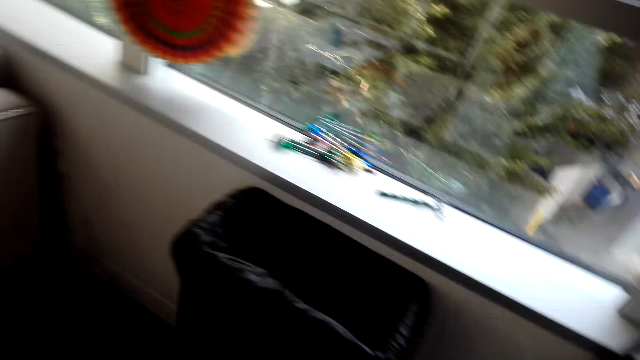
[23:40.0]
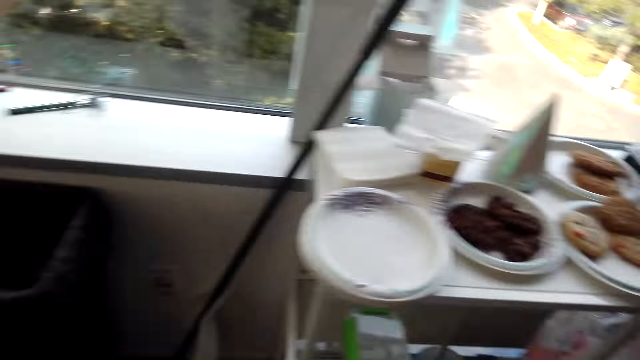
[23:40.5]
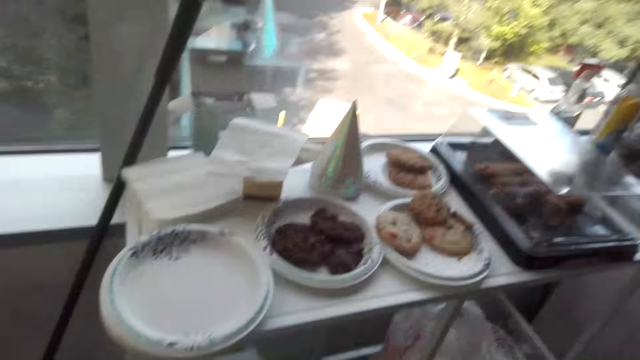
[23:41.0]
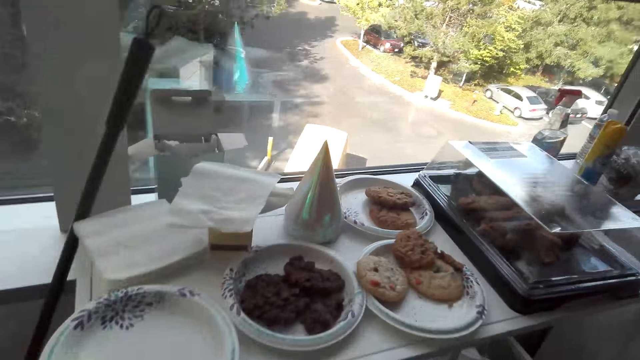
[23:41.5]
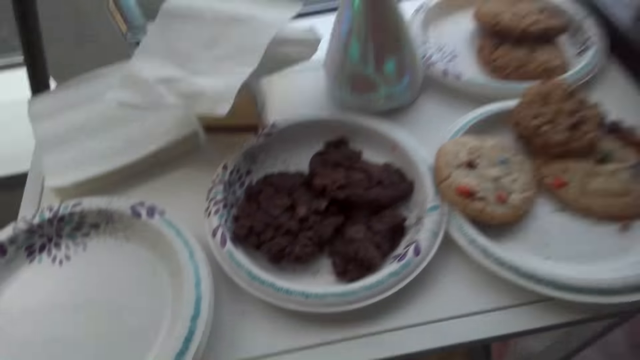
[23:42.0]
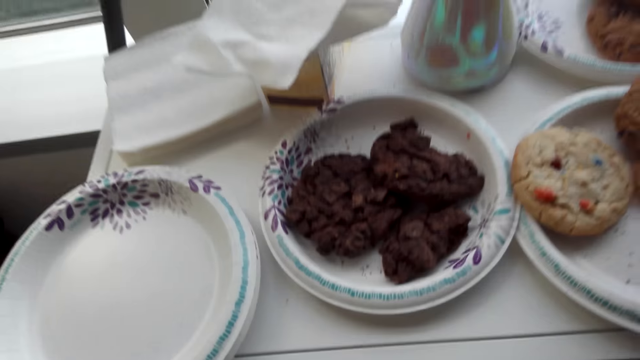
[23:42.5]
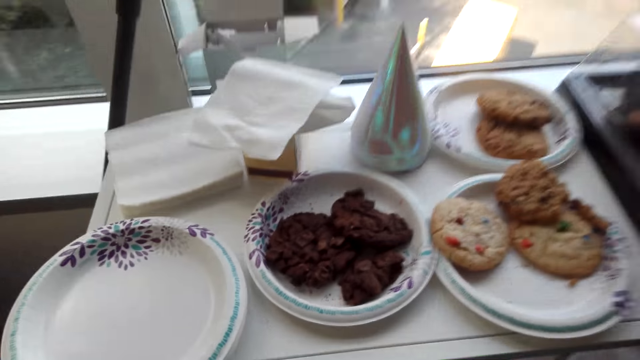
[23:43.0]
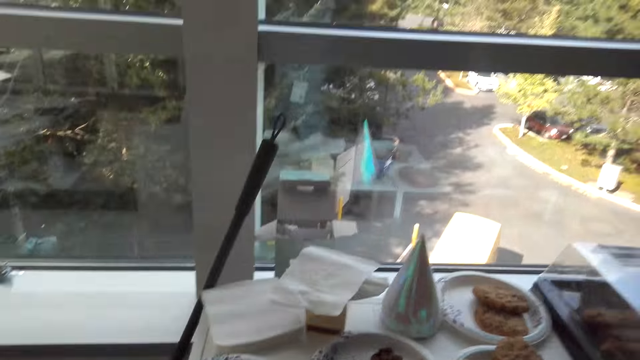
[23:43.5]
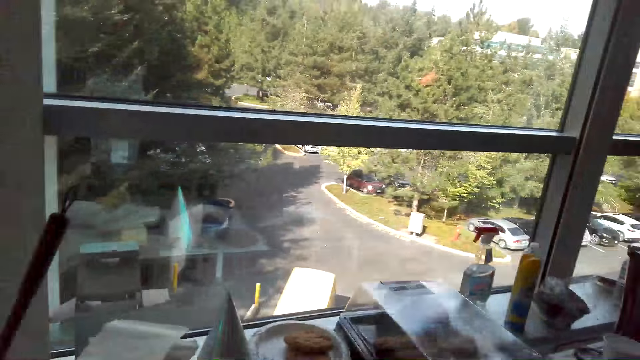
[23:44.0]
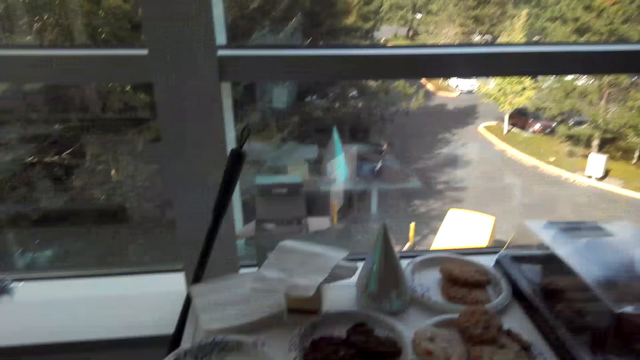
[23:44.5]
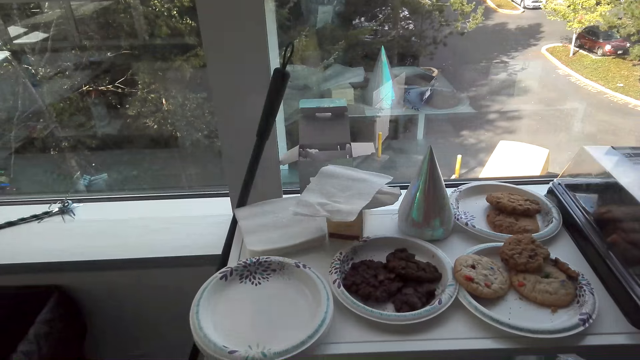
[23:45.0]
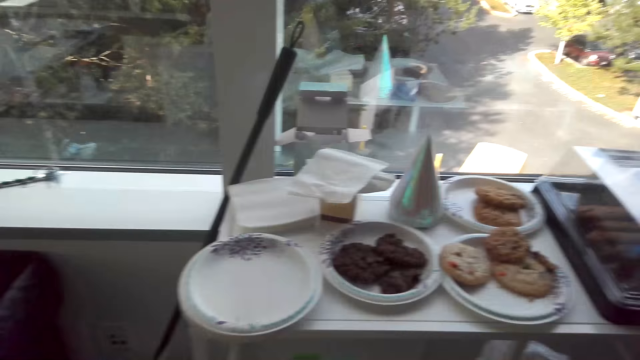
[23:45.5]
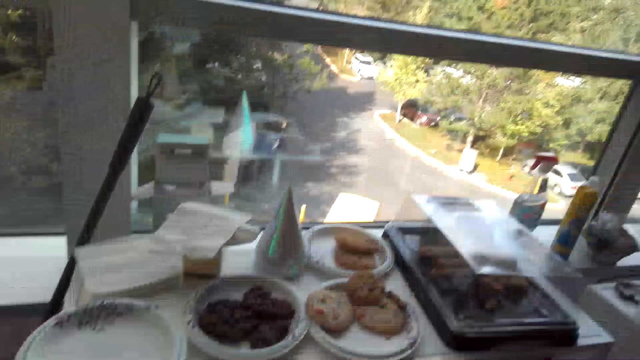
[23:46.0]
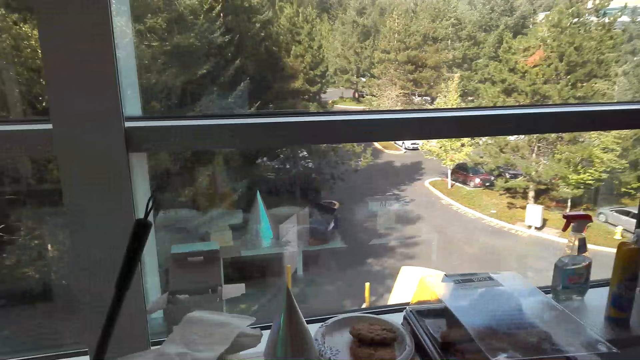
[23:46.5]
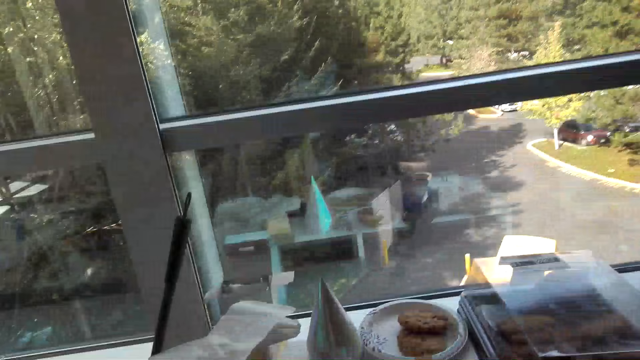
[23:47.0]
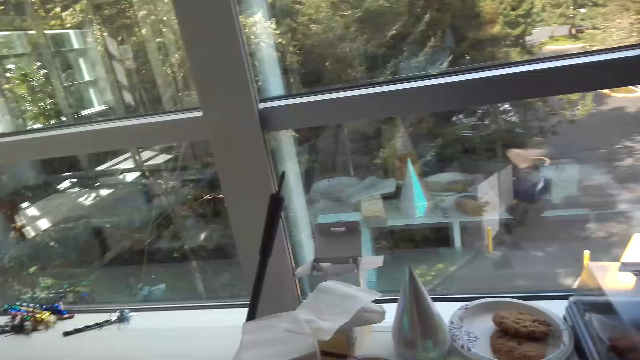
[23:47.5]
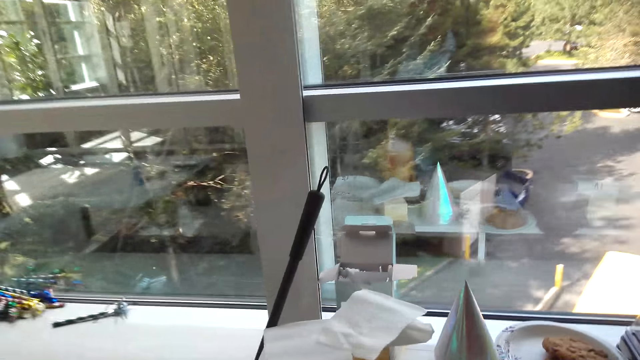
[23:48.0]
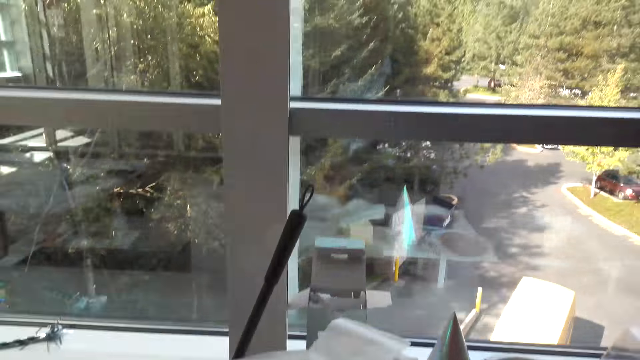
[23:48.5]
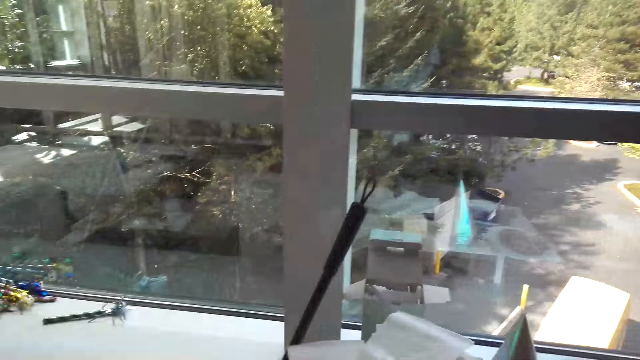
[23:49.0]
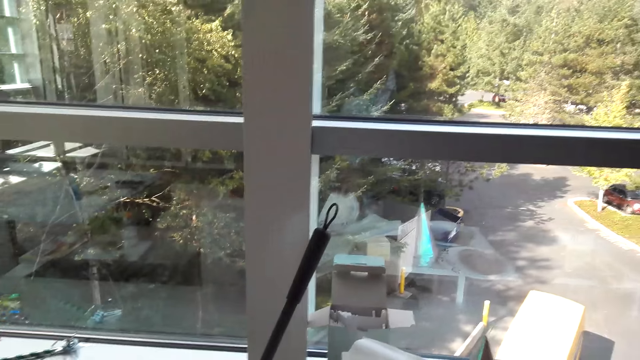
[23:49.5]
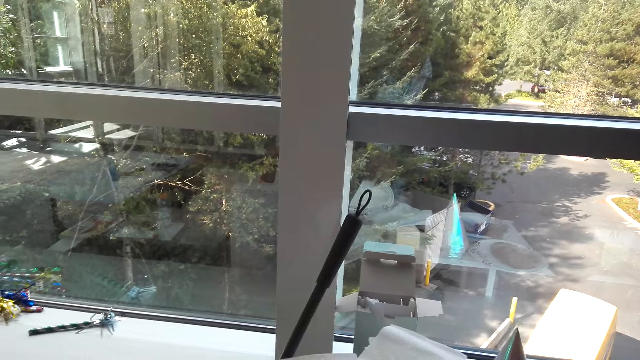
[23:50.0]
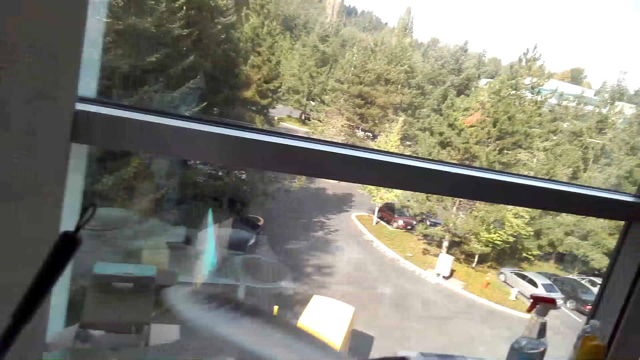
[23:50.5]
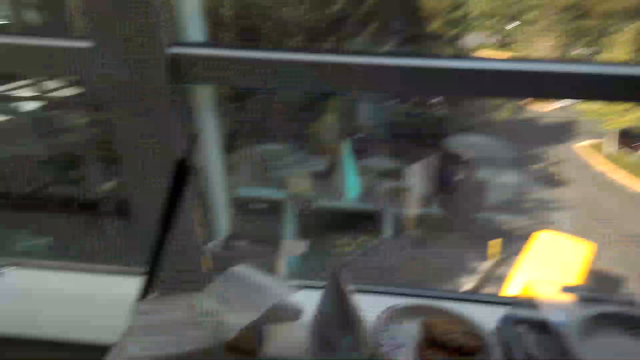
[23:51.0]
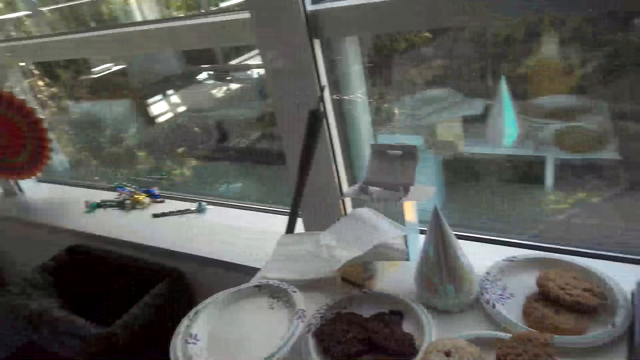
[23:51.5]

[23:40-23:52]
The camera wearer looks at the plates.

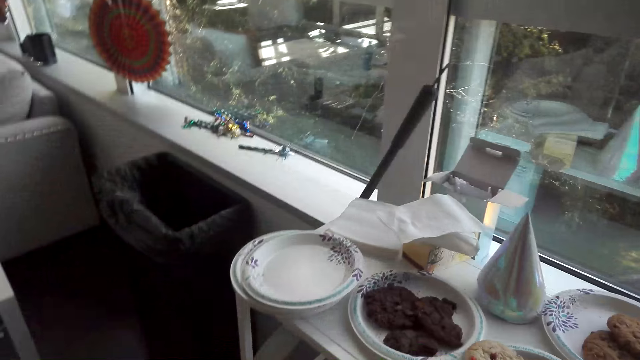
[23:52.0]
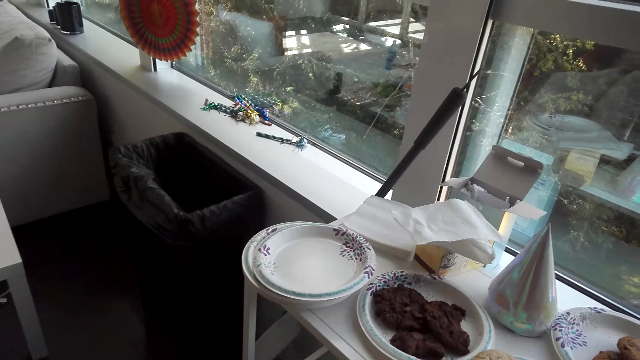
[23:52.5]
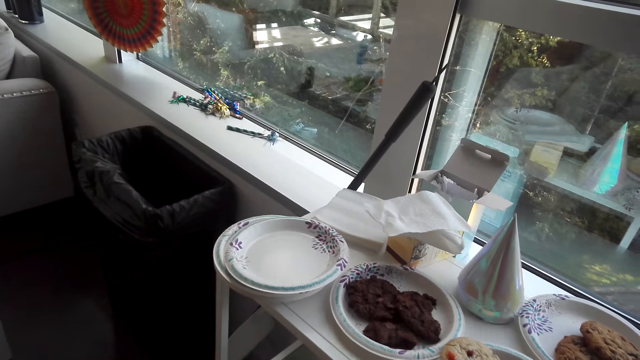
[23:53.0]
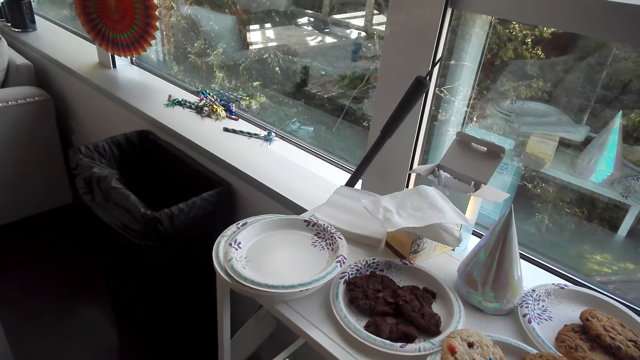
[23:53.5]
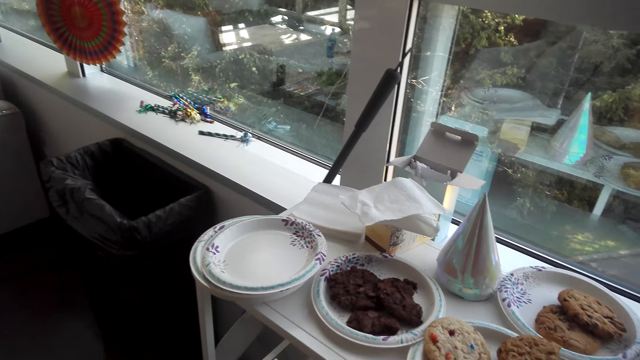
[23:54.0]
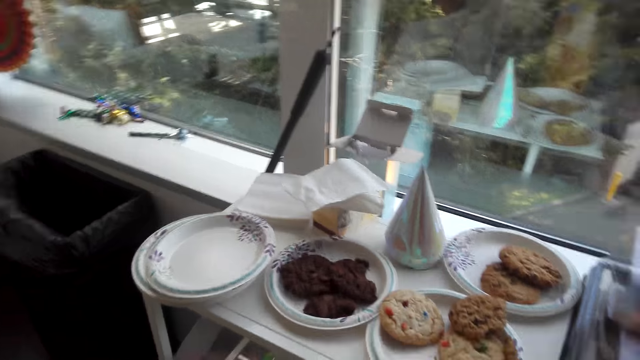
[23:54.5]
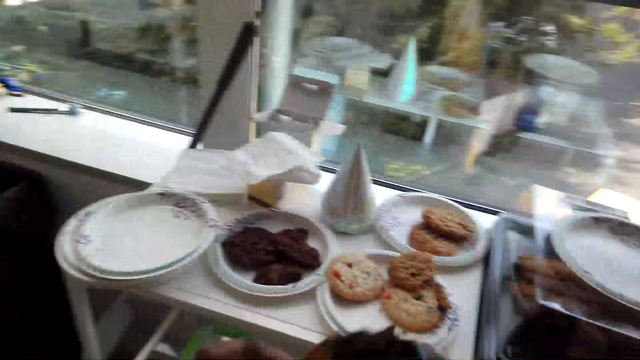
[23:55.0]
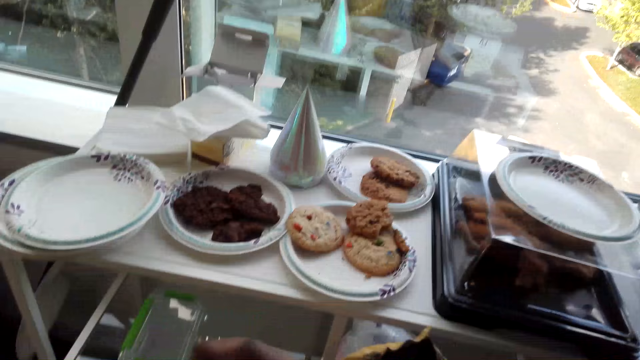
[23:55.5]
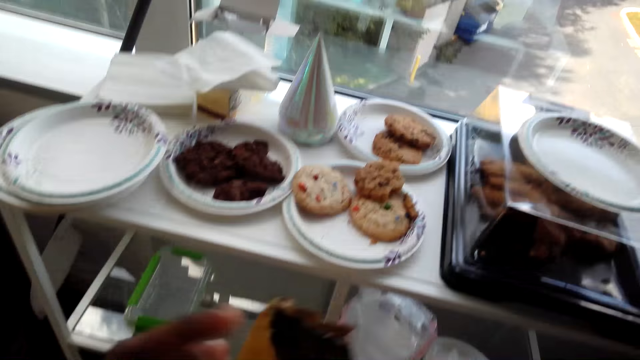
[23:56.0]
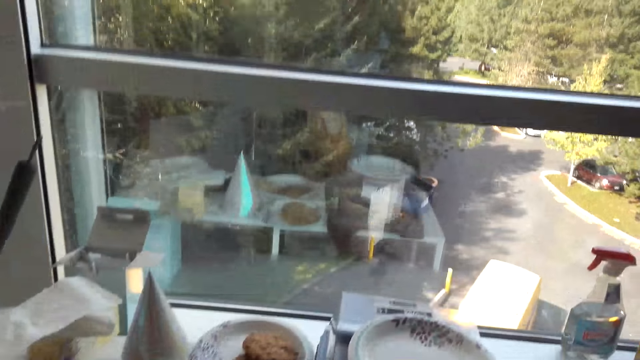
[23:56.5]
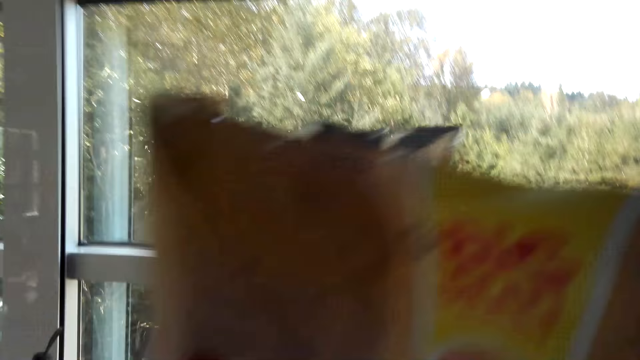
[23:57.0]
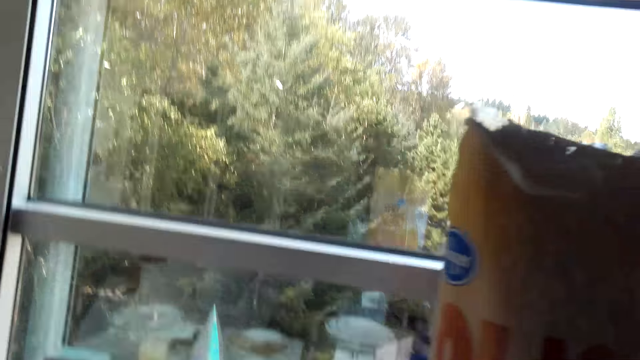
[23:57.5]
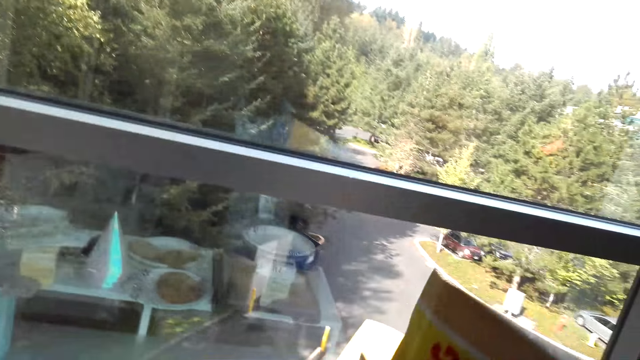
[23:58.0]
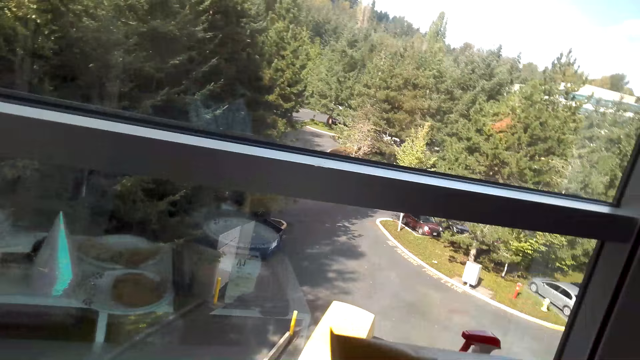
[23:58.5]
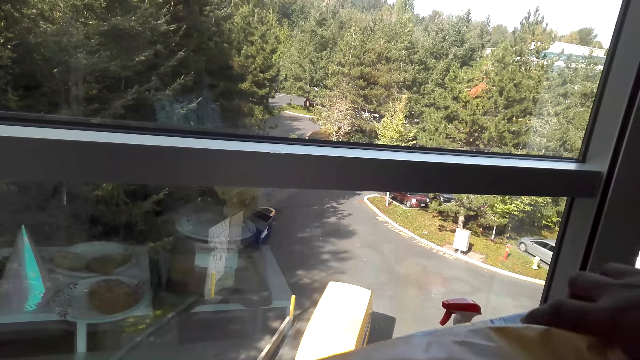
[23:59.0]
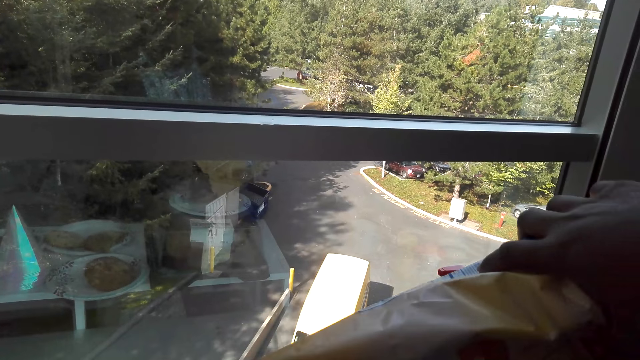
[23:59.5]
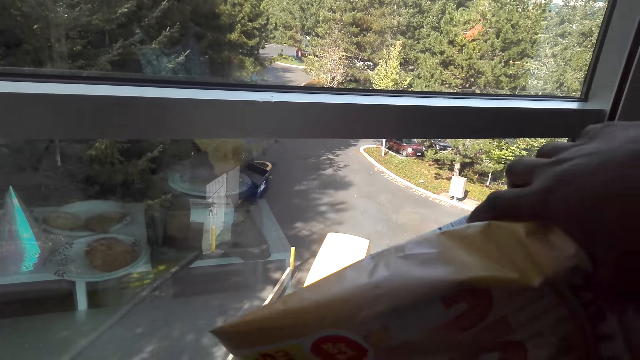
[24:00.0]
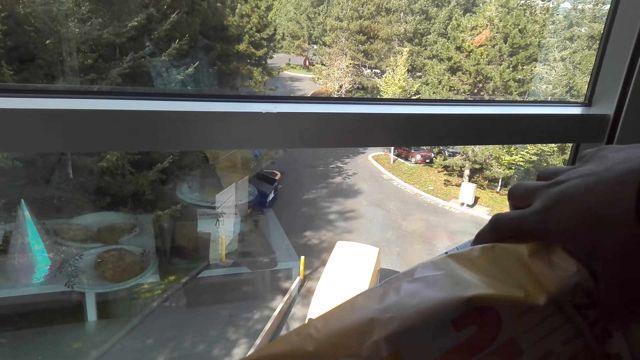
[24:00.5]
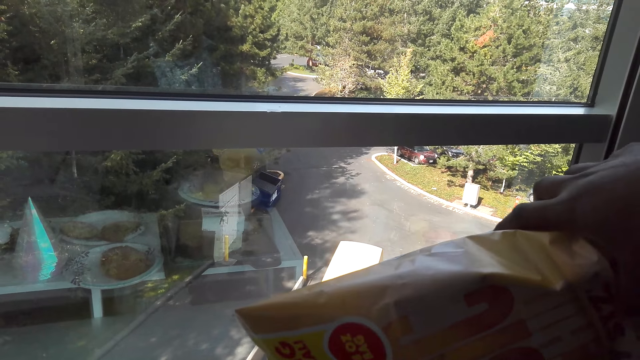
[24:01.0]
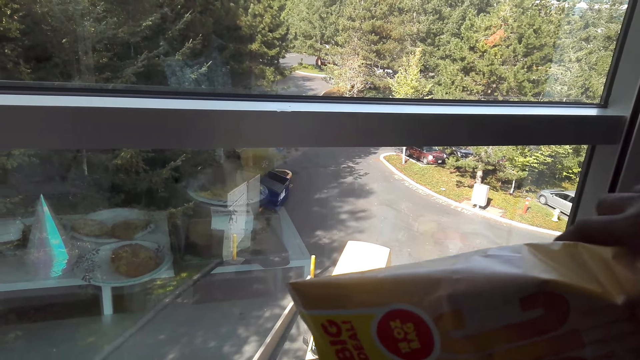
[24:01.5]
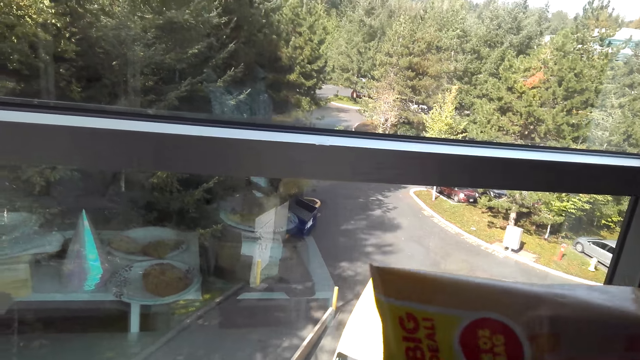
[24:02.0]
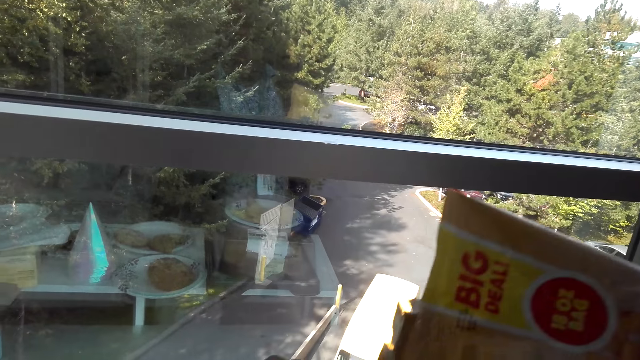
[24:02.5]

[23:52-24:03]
The camera wearer picks up the crisp packet. They raise the paper. They put the crisp in the plate.
